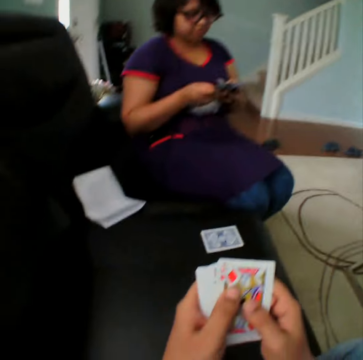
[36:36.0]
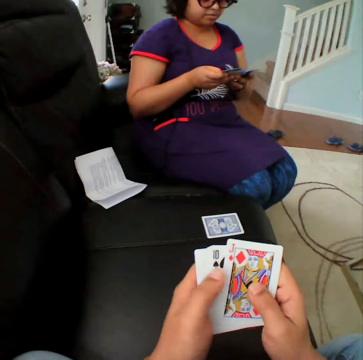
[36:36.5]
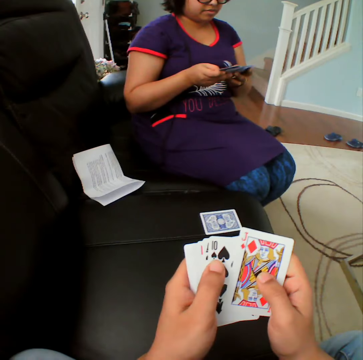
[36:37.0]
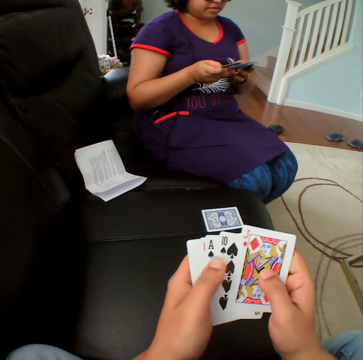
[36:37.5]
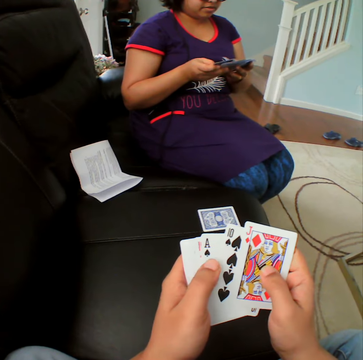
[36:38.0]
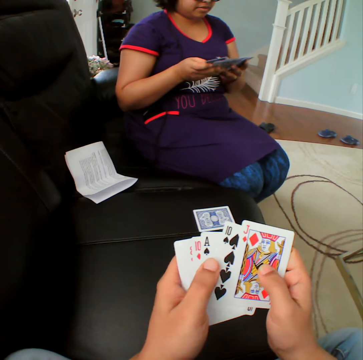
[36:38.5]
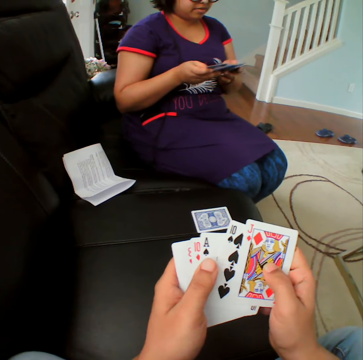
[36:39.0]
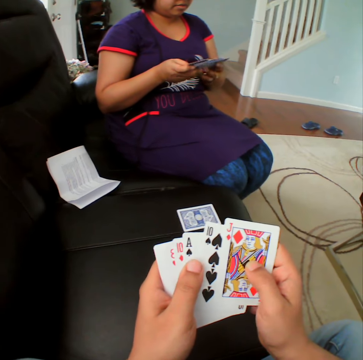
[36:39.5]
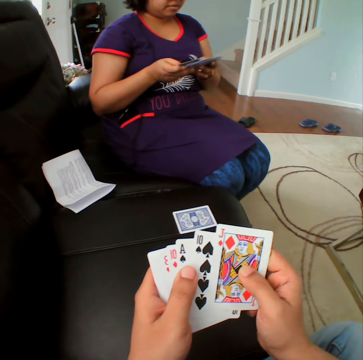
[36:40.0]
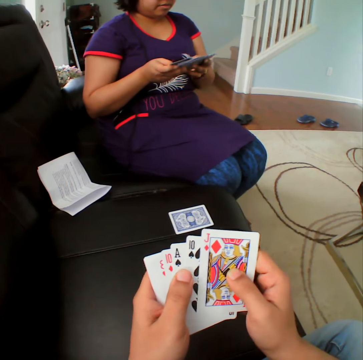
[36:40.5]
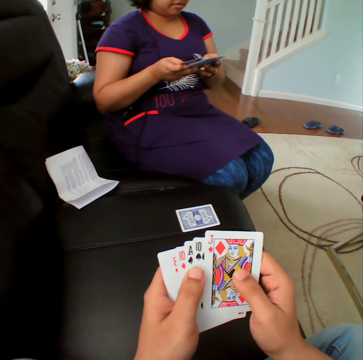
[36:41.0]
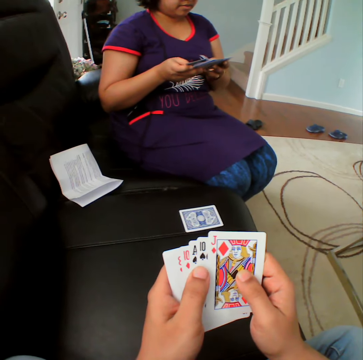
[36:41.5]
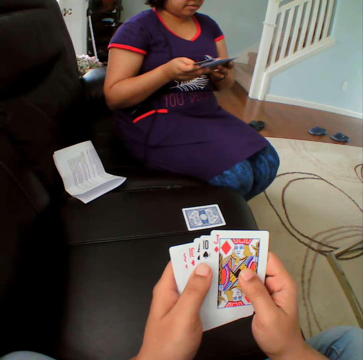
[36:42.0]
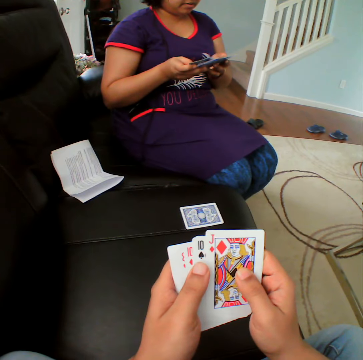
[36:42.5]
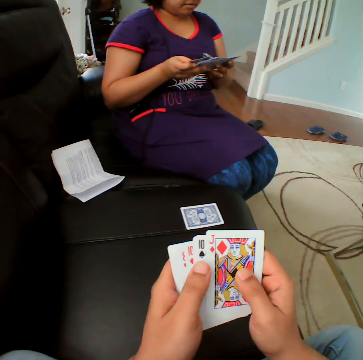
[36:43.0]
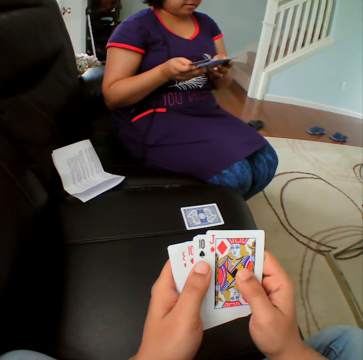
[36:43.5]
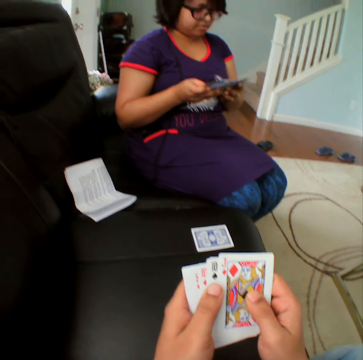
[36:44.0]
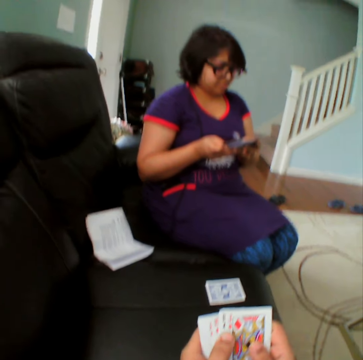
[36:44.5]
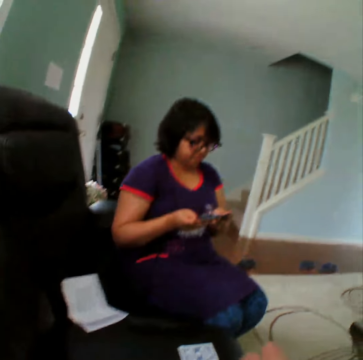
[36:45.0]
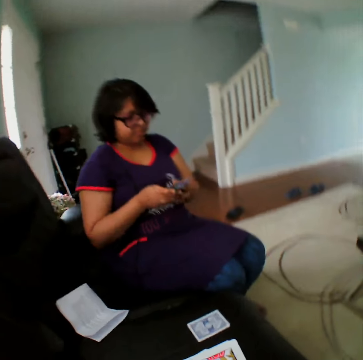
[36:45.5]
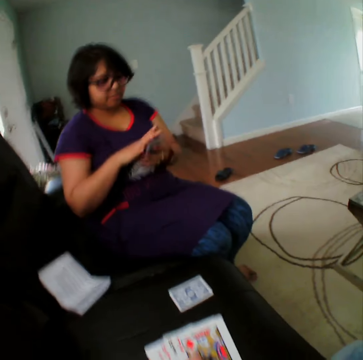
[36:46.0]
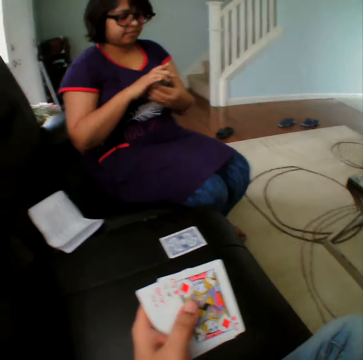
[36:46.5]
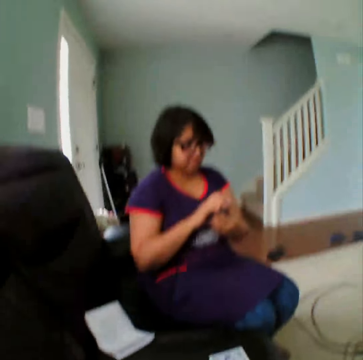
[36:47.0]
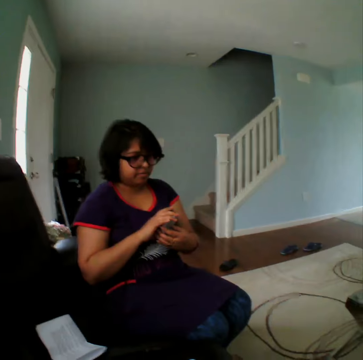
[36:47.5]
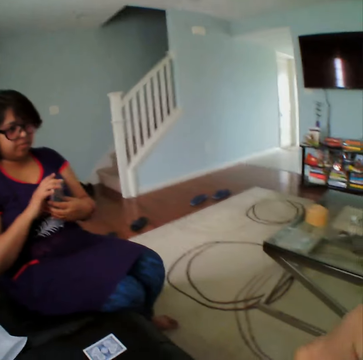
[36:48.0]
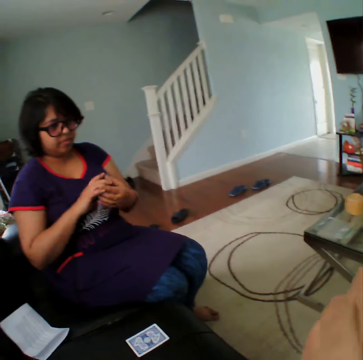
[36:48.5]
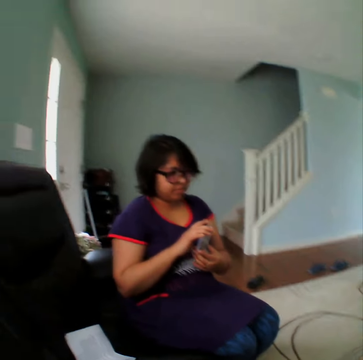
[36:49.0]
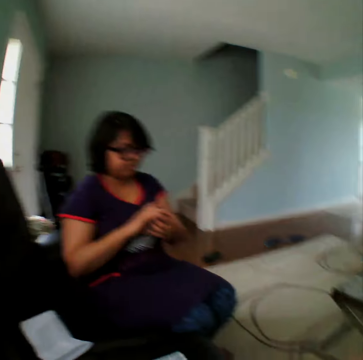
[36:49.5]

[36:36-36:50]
The camera wearer selects the cards. A person selects the cards.

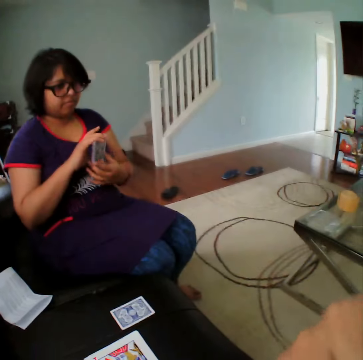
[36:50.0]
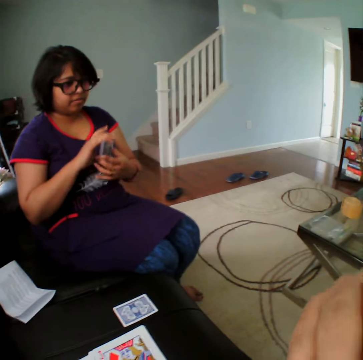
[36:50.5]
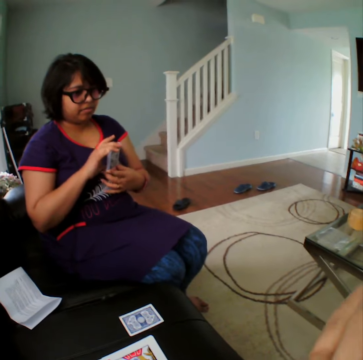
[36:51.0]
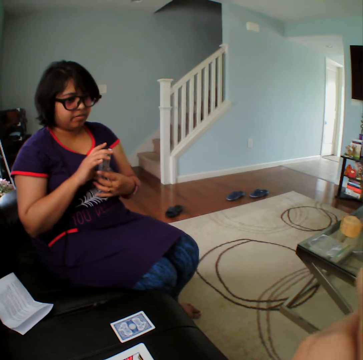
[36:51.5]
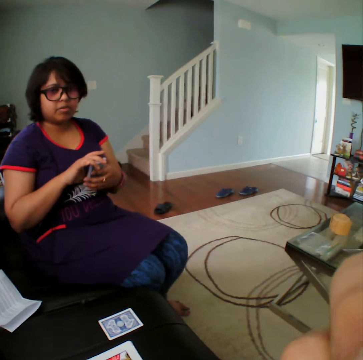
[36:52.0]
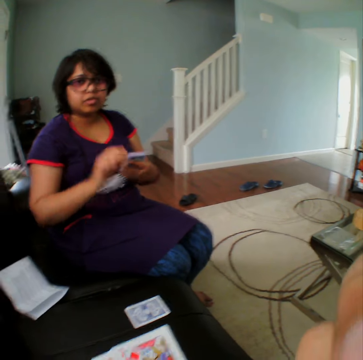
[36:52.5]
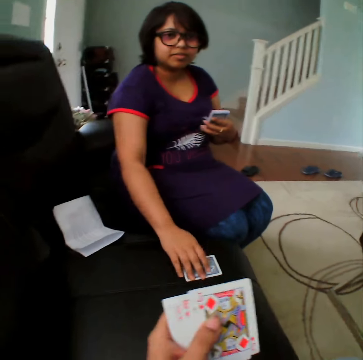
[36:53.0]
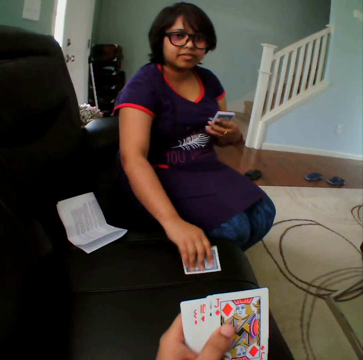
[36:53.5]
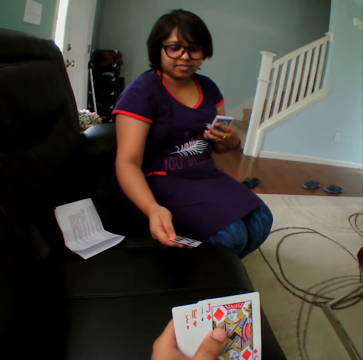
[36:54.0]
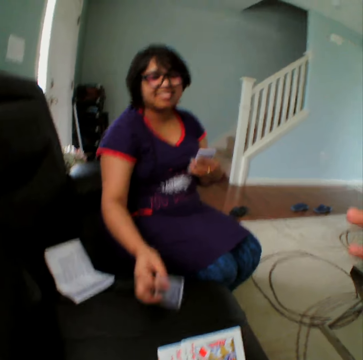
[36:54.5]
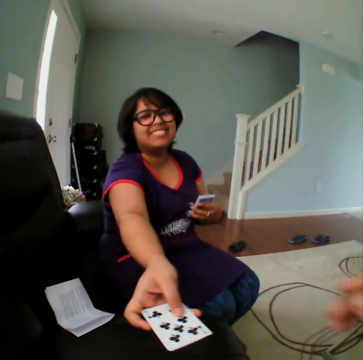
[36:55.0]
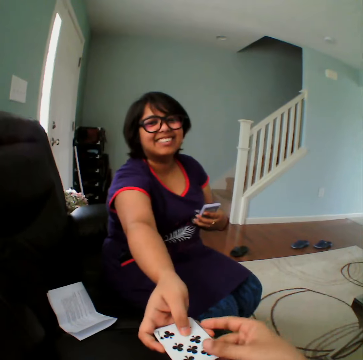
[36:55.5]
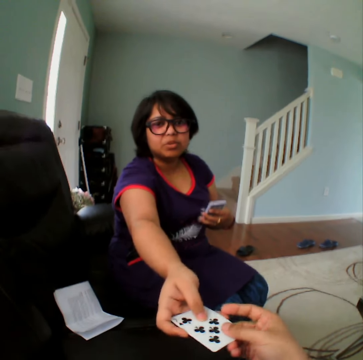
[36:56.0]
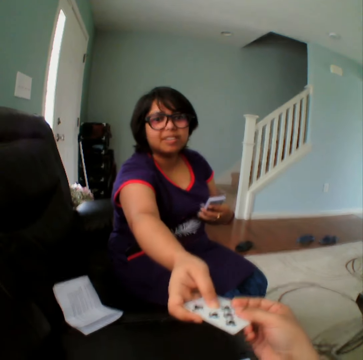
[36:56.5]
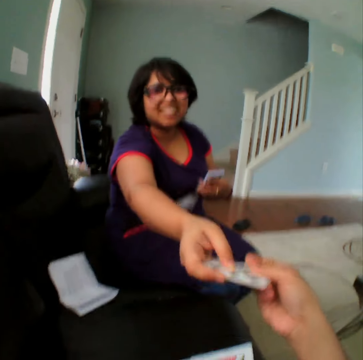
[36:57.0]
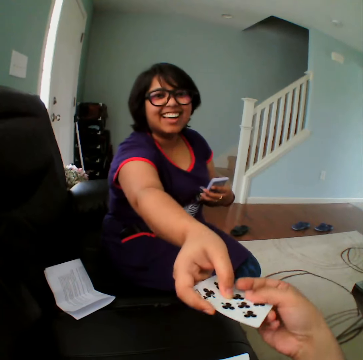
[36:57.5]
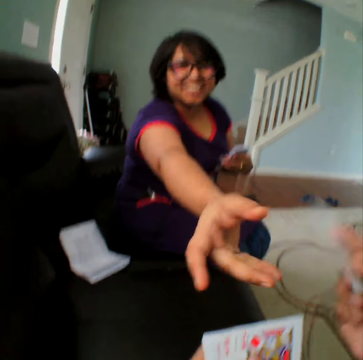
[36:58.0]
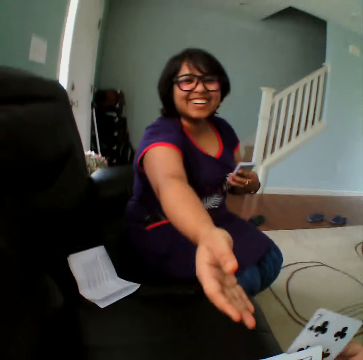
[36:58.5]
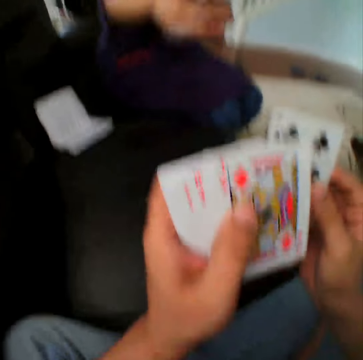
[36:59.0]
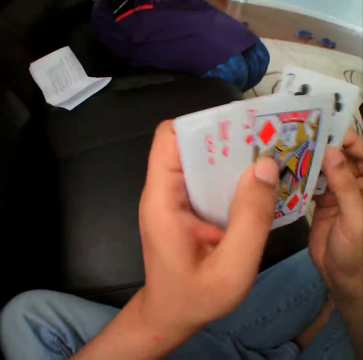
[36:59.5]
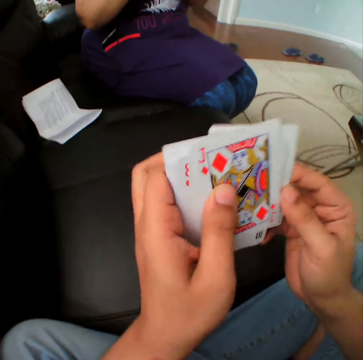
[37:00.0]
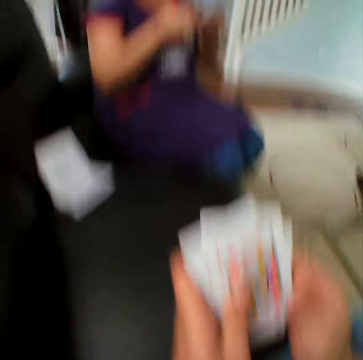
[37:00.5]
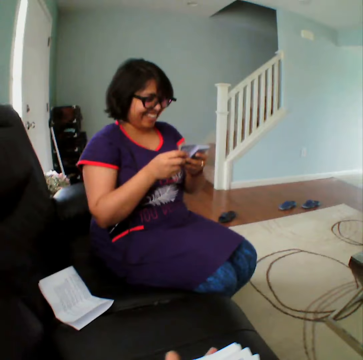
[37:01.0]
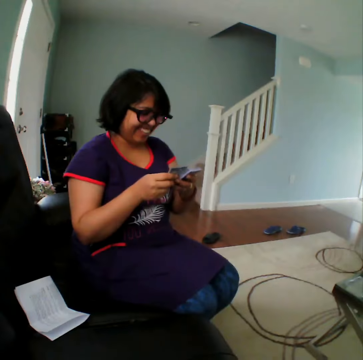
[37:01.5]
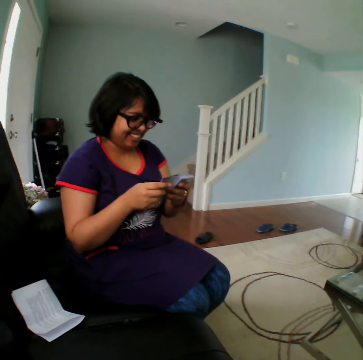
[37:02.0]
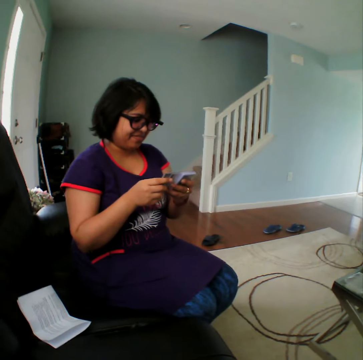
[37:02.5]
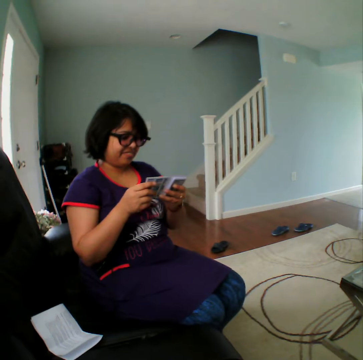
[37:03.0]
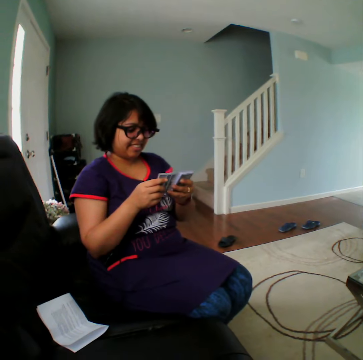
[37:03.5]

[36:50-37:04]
A person picks up the card, turns the card, and gives the card to the camera wearer. The camera wearer selects the cards. The person selects the cards.

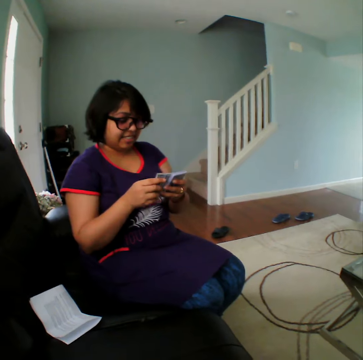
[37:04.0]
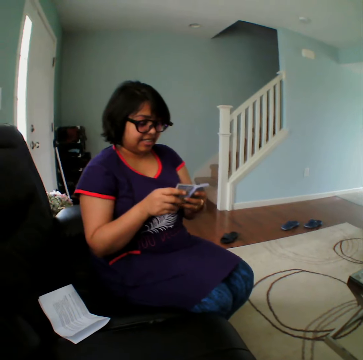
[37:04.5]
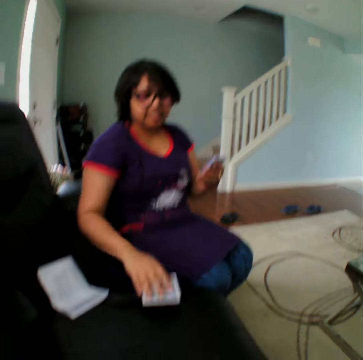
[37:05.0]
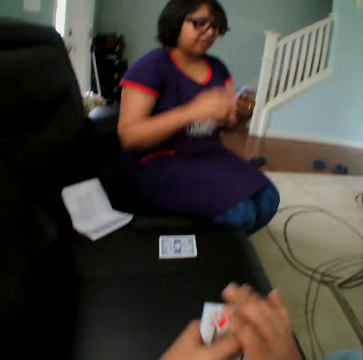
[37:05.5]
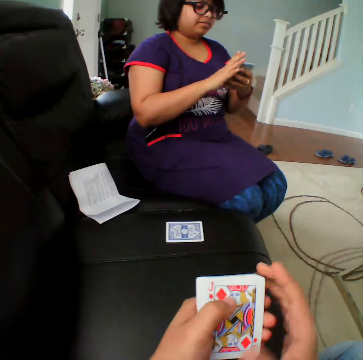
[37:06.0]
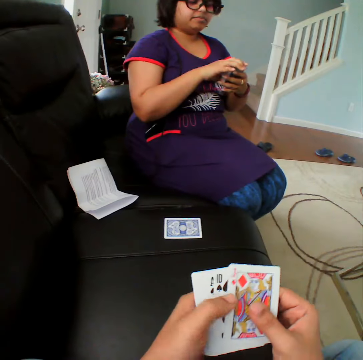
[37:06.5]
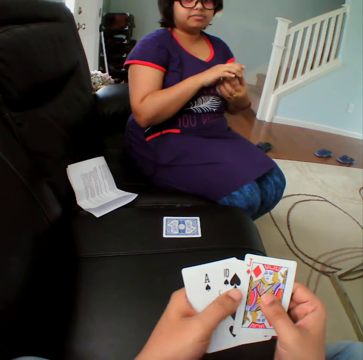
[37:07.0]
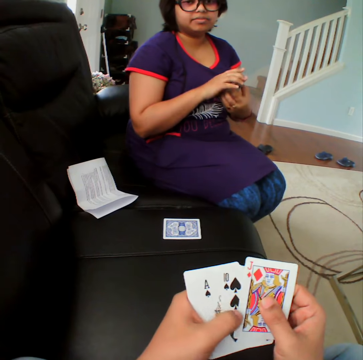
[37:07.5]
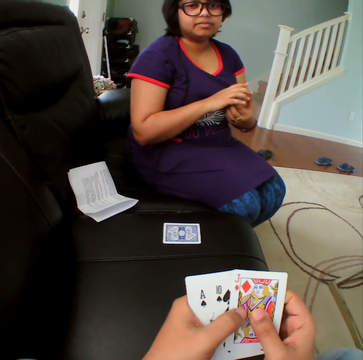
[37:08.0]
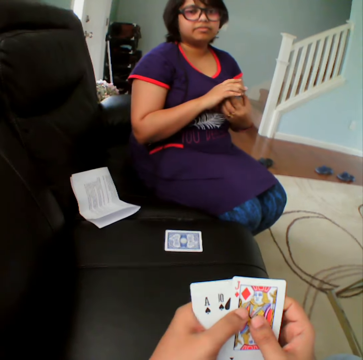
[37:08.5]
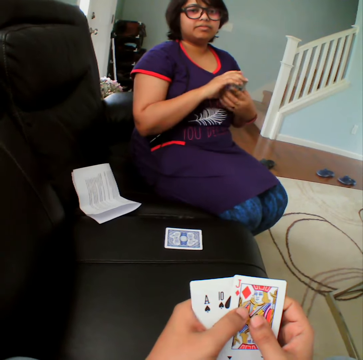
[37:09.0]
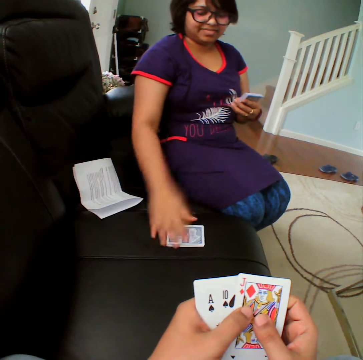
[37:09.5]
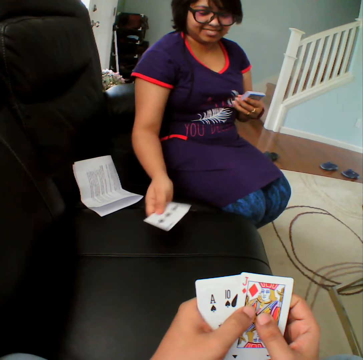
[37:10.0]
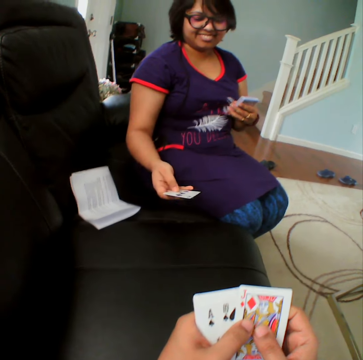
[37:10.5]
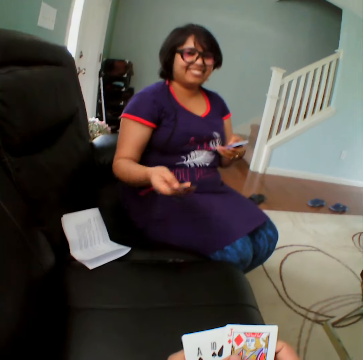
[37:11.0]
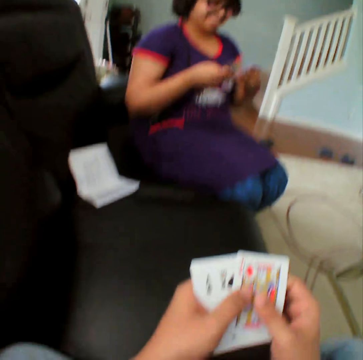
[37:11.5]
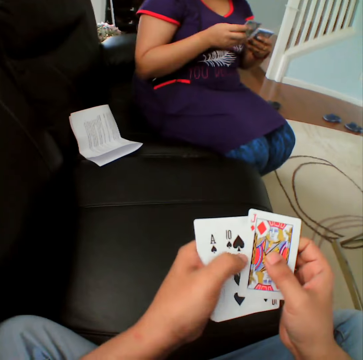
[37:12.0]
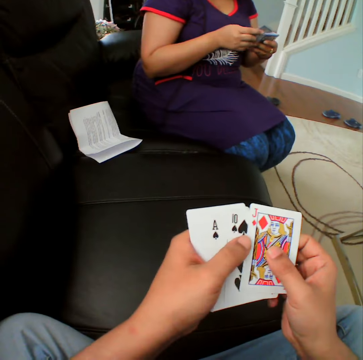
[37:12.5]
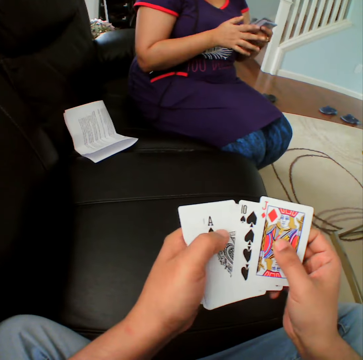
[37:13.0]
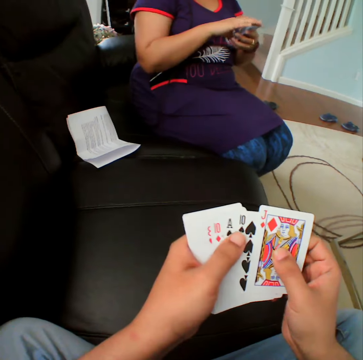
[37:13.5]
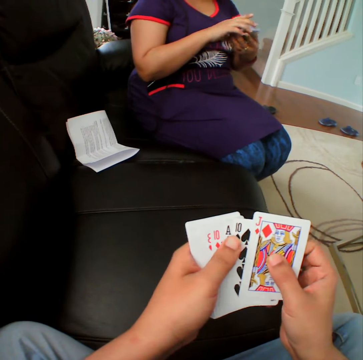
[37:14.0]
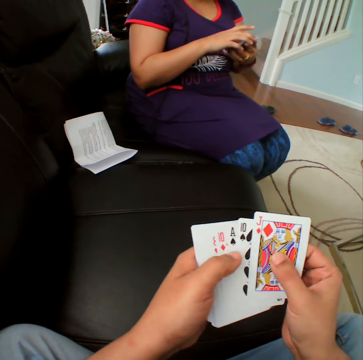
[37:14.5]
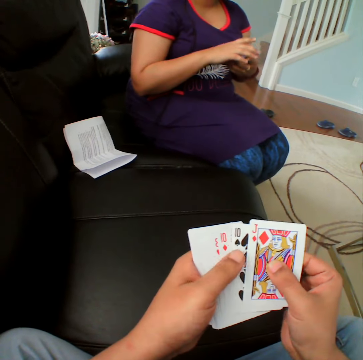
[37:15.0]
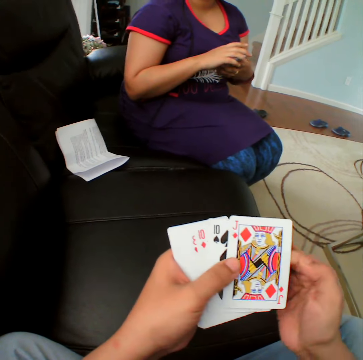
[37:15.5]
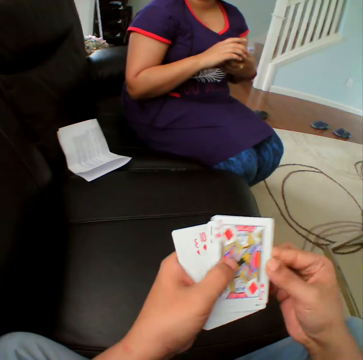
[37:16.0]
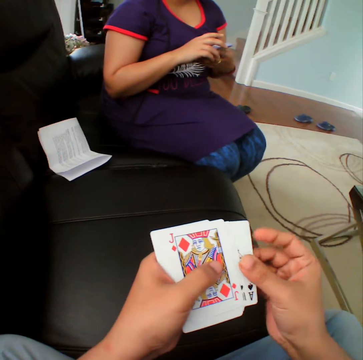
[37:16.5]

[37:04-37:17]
A person picks the card. The person places the card in the couch. The camera wearer selects the cards. The person picks the card. The camera wearer selects the cards.
